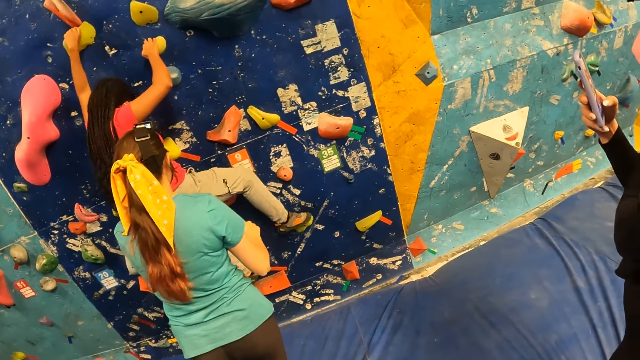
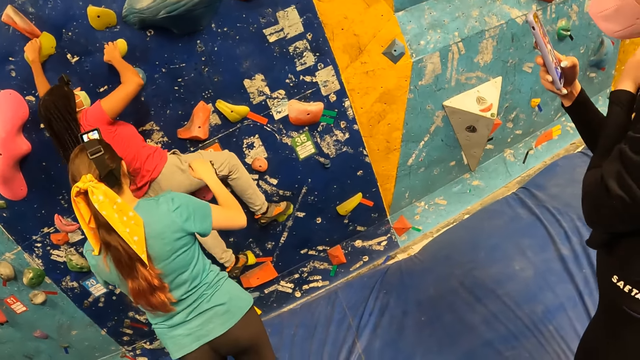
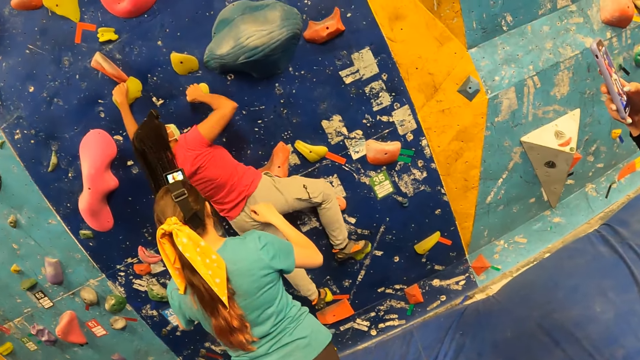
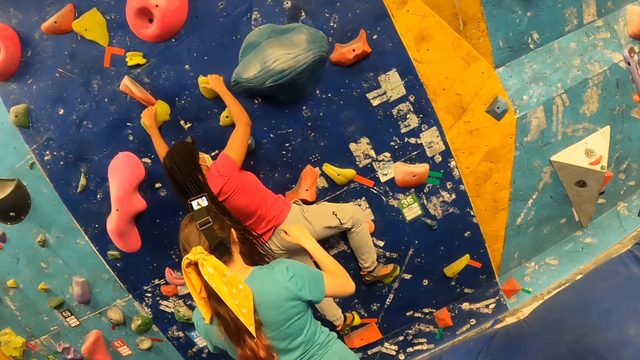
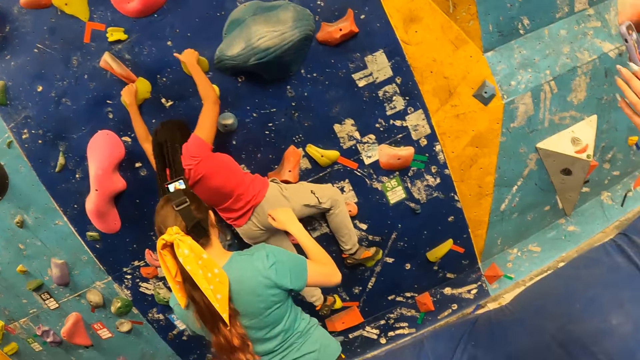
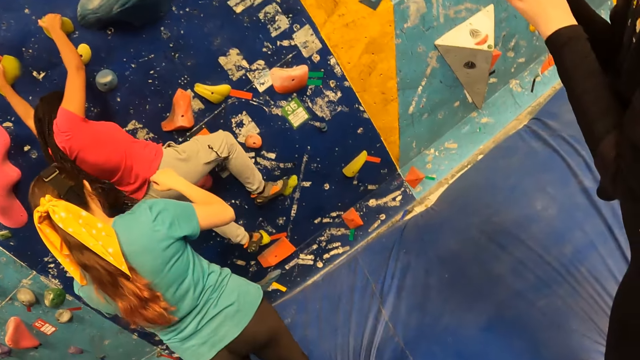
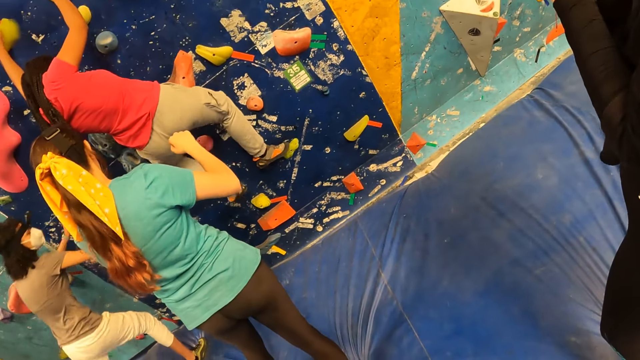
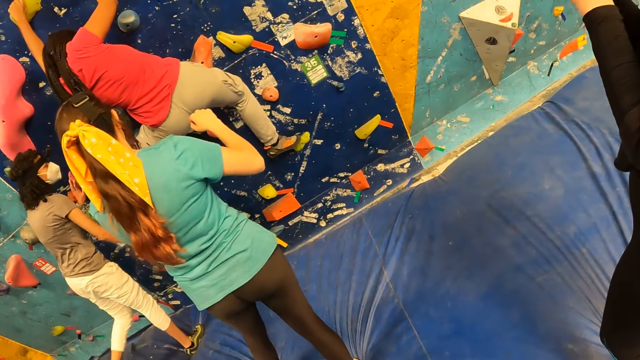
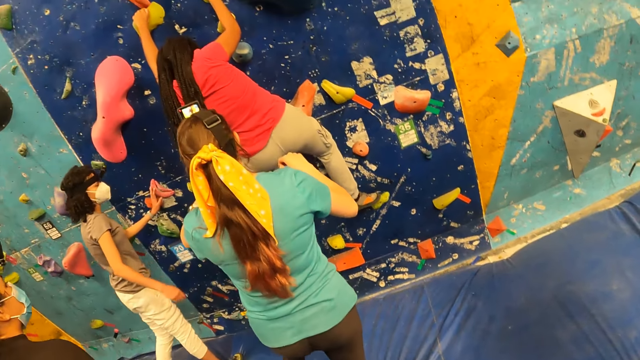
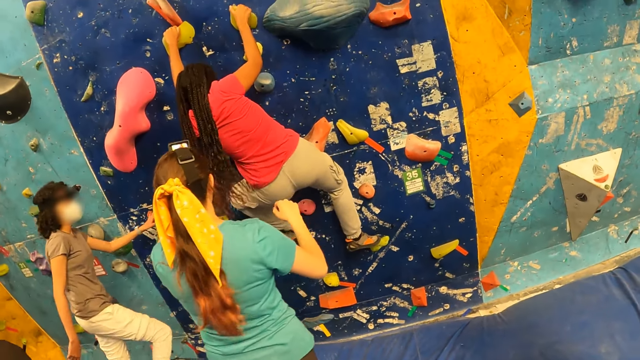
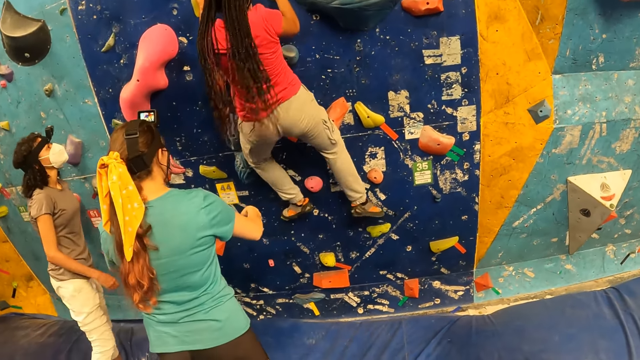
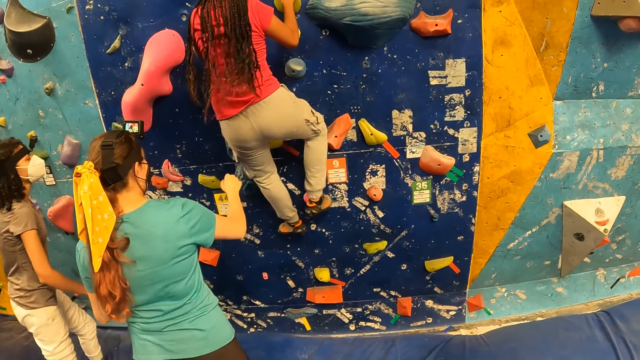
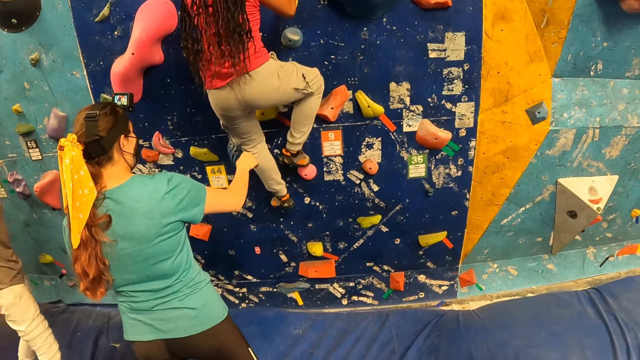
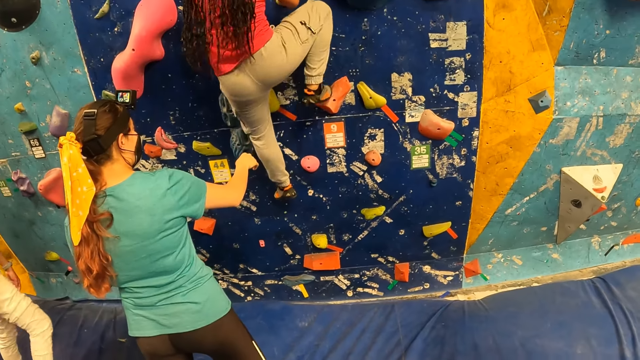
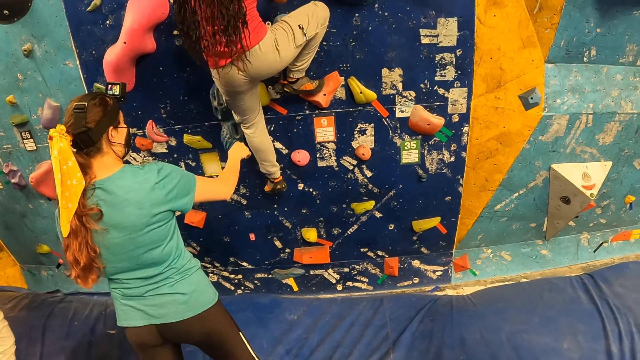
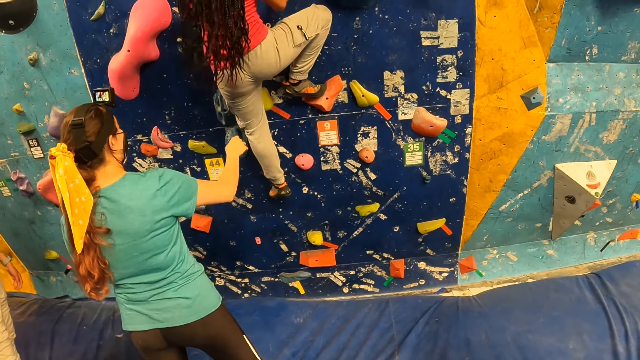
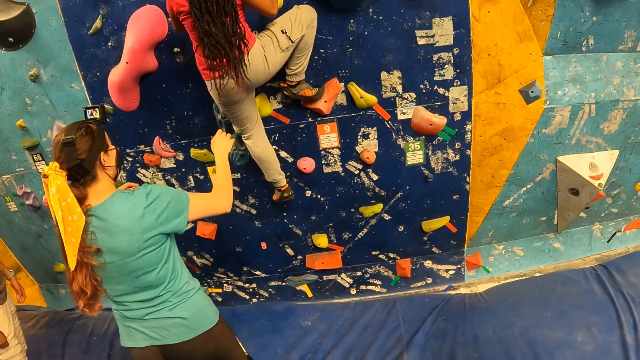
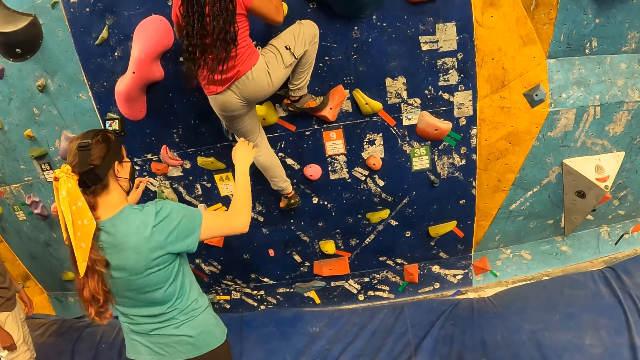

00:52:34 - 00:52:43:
A woman operates a phone with a hand. Another woman holds a climbing wall with hands.

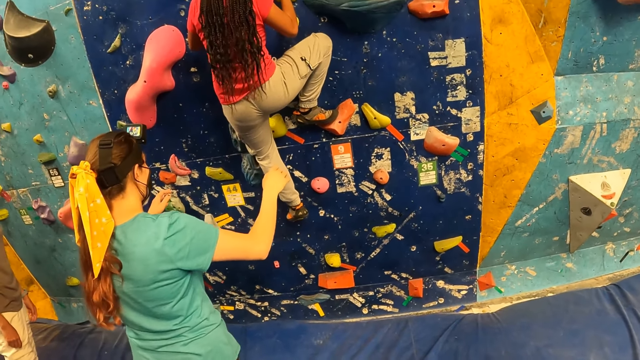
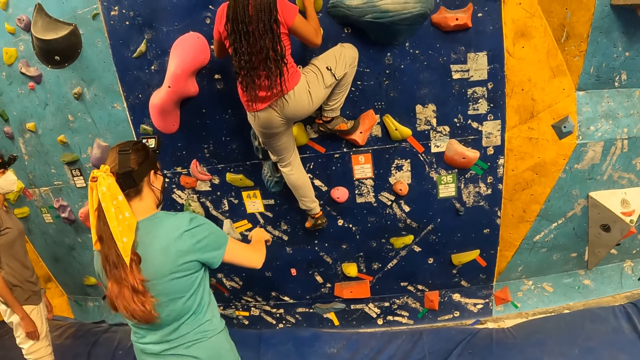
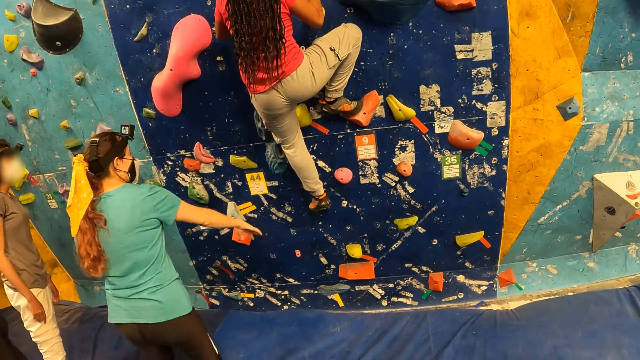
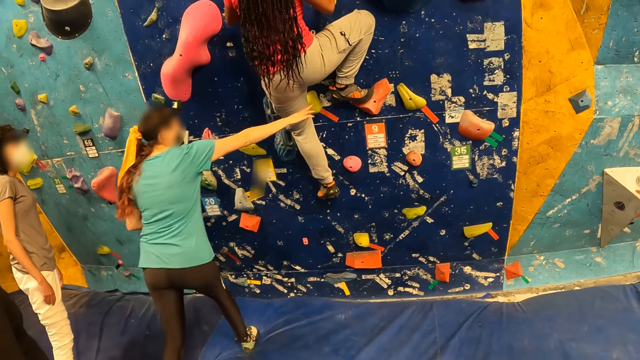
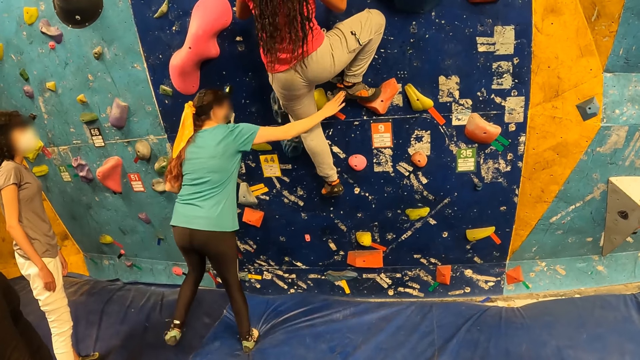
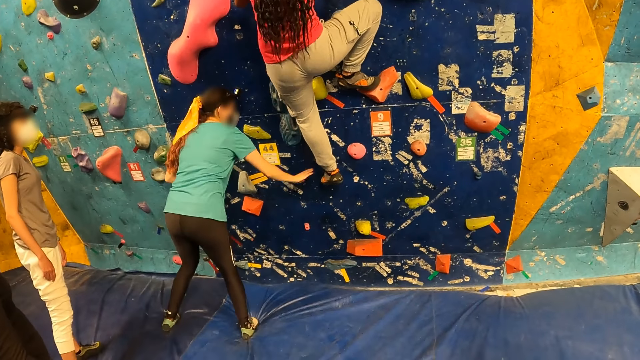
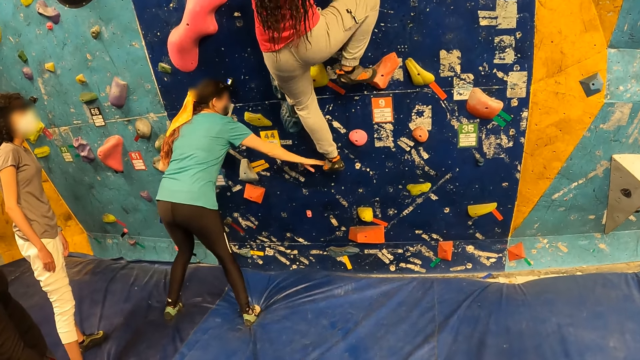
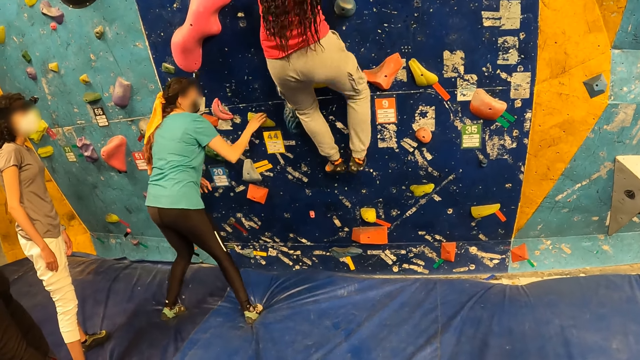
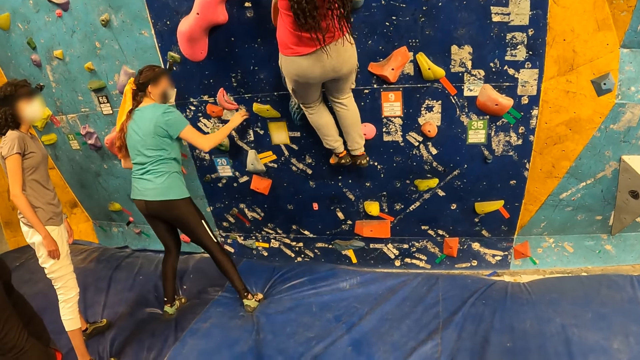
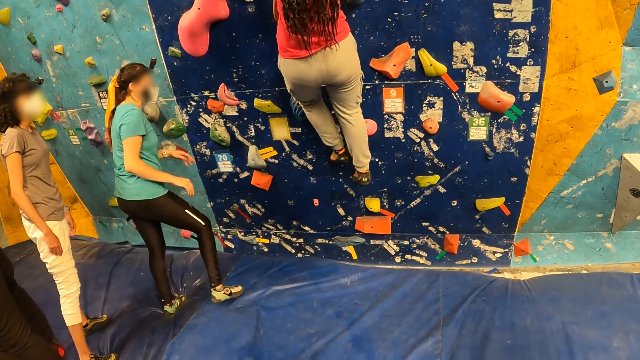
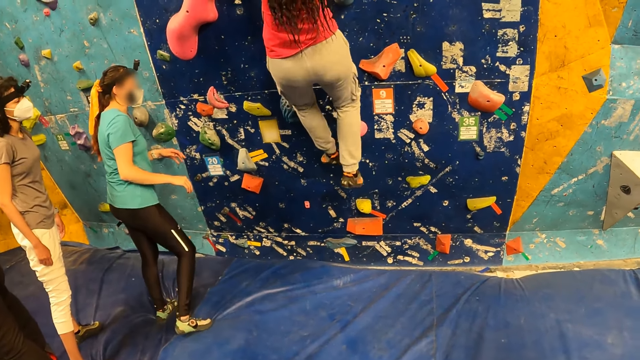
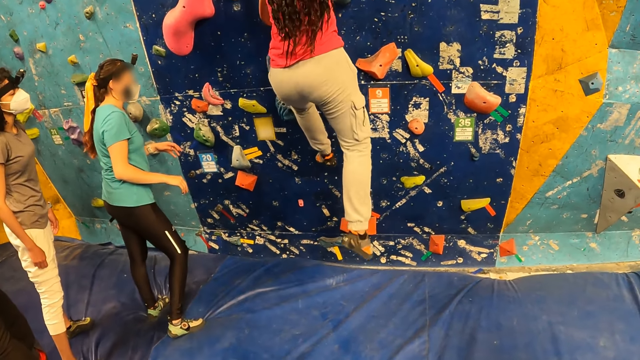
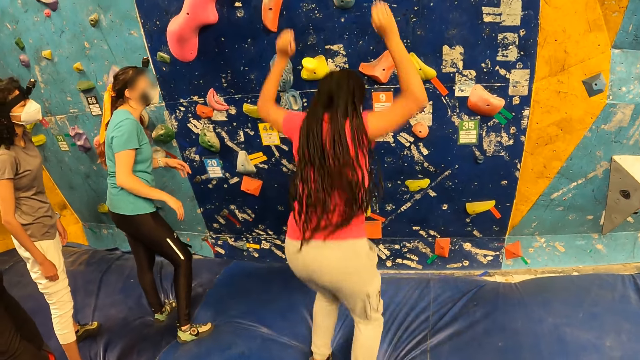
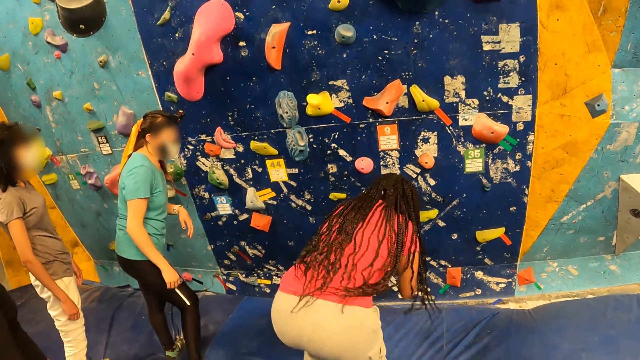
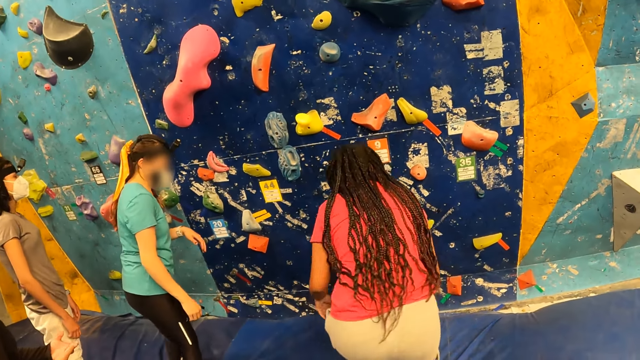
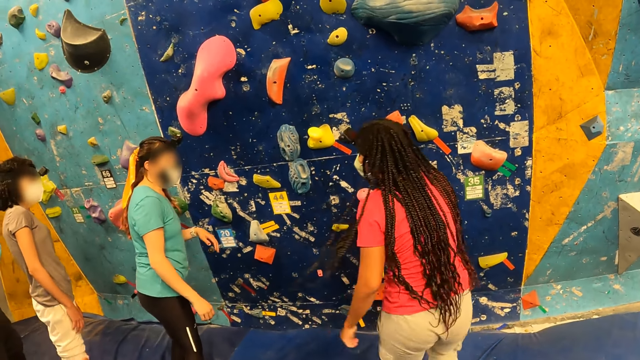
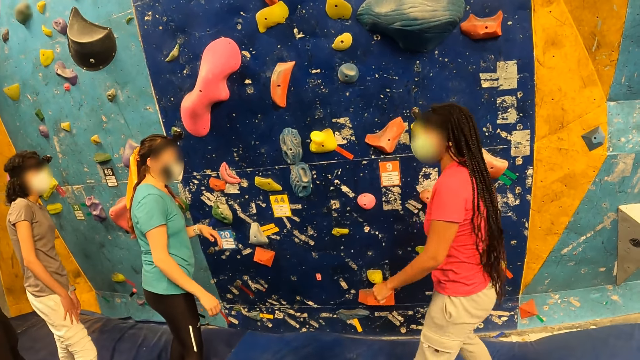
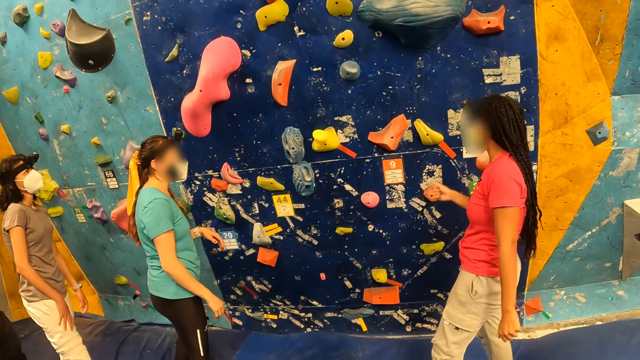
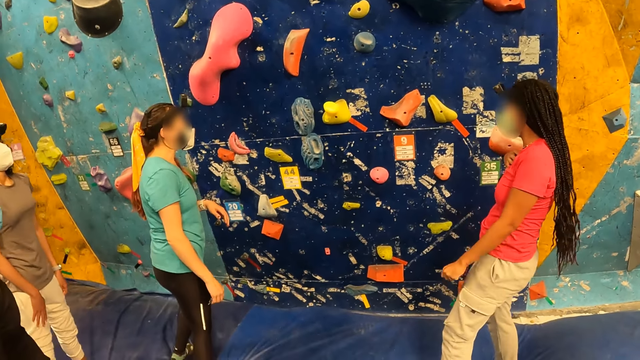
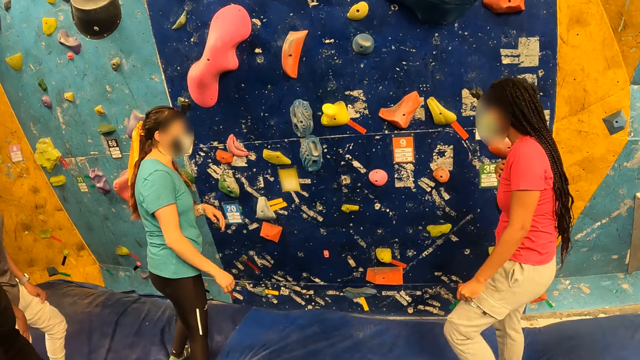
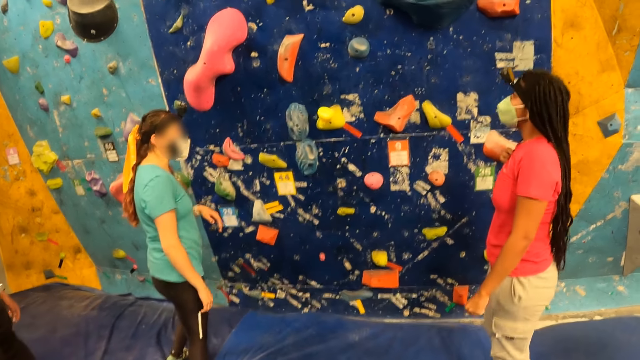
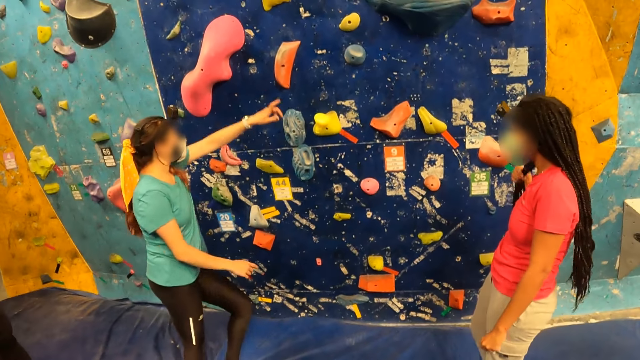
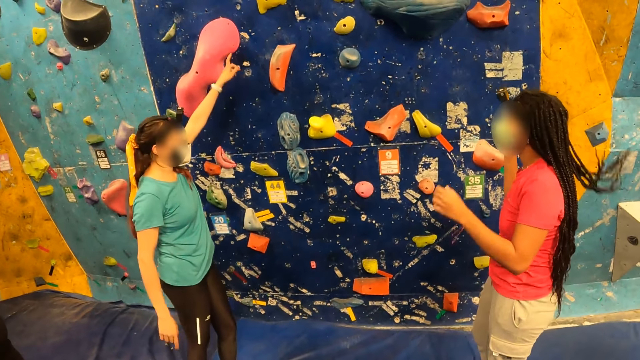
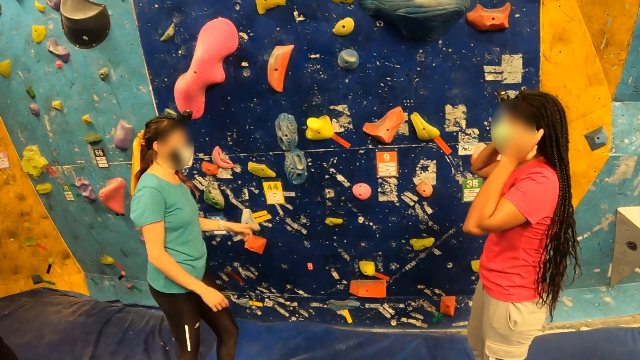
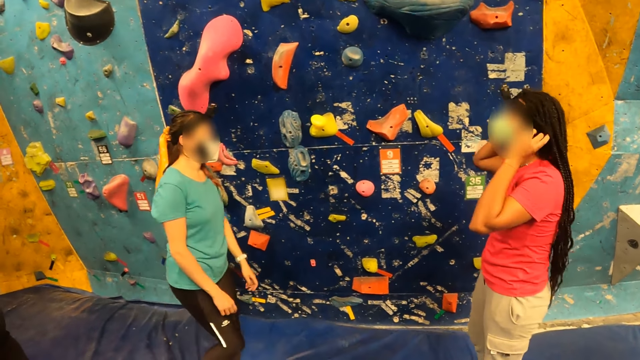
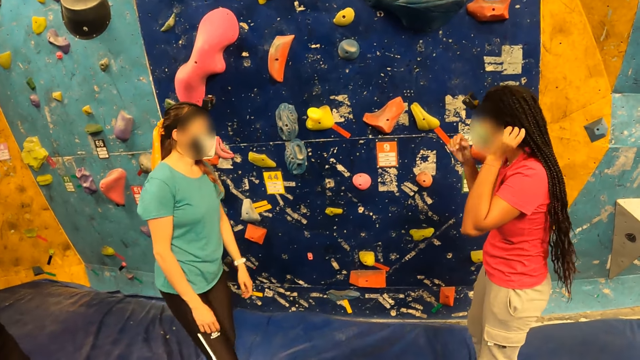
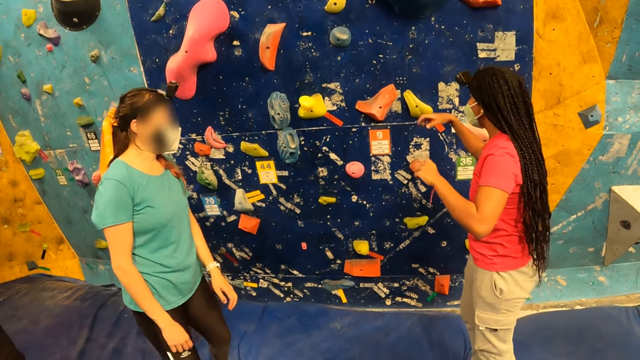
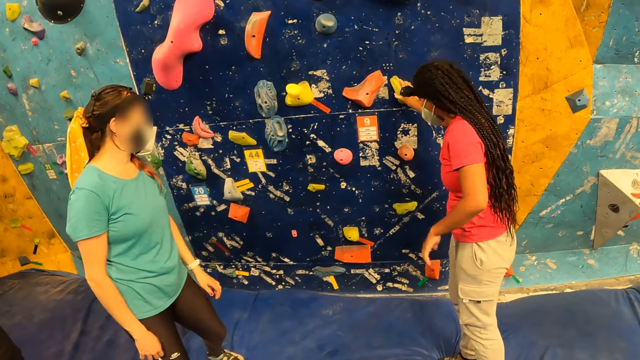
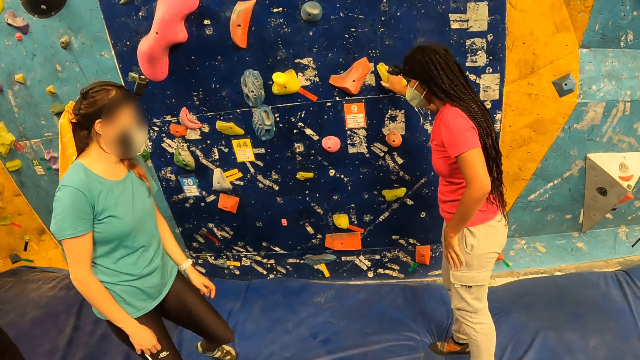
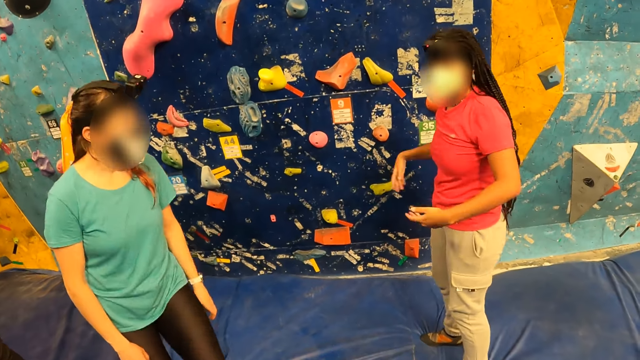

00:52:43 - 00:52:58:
A woman touches another woman's legs with a hand. The first woman touches a wall hold. The other woman drops to the crash pads from the climbing wall. The first woman points a finger. The other woman touches her face mask. The other woman holds a climbing hold with her right hand. A third woman touches a wall hold.
